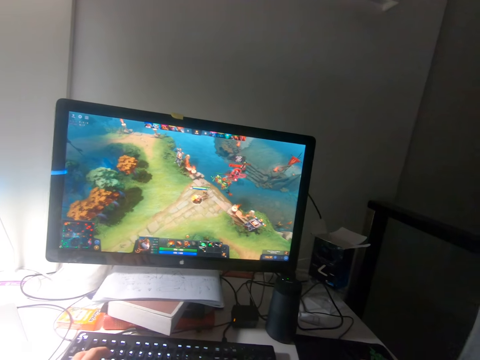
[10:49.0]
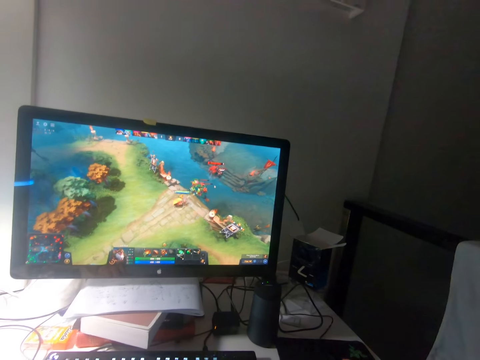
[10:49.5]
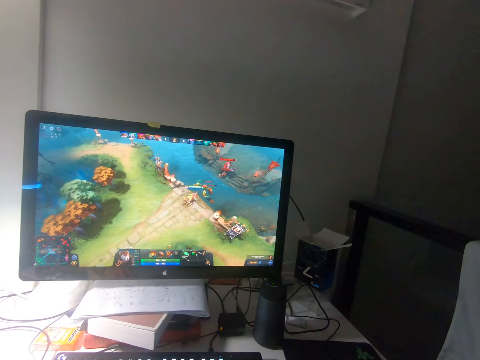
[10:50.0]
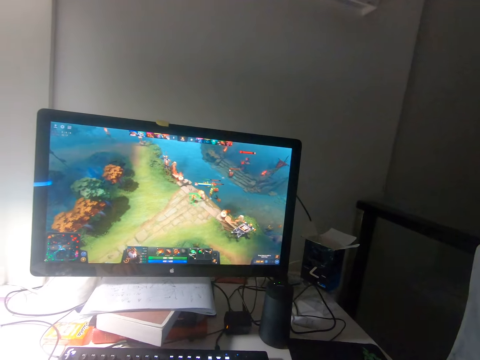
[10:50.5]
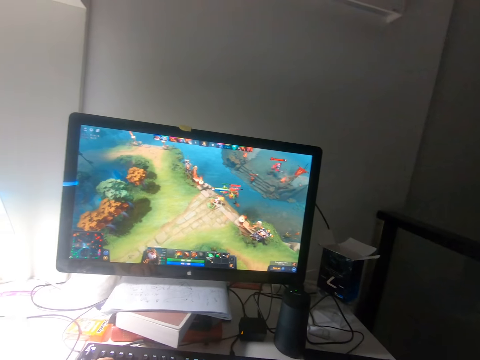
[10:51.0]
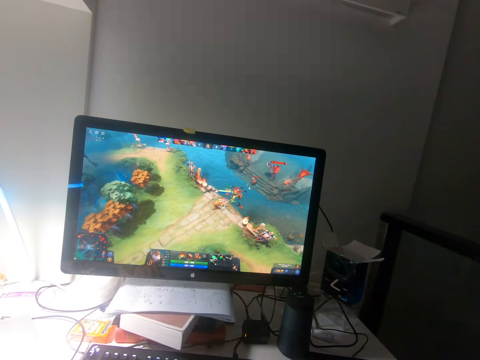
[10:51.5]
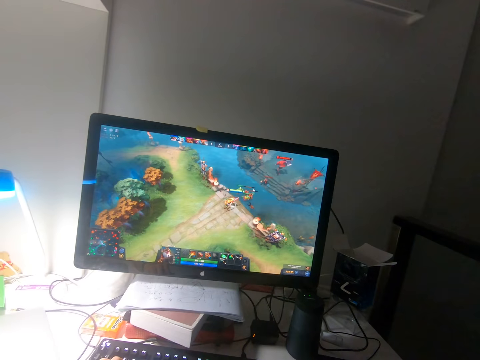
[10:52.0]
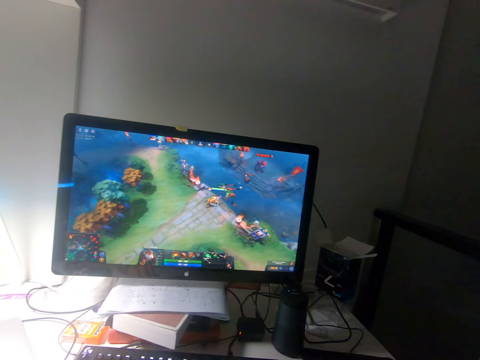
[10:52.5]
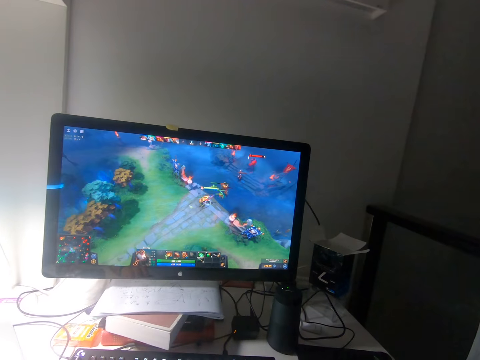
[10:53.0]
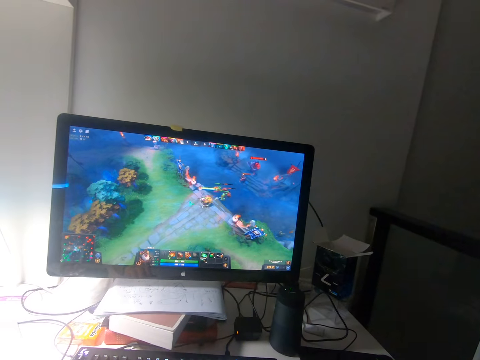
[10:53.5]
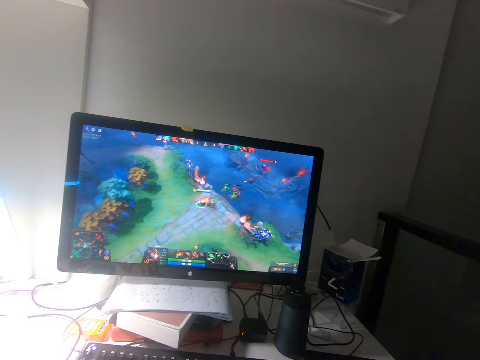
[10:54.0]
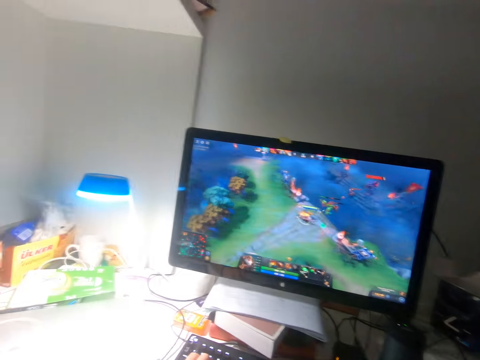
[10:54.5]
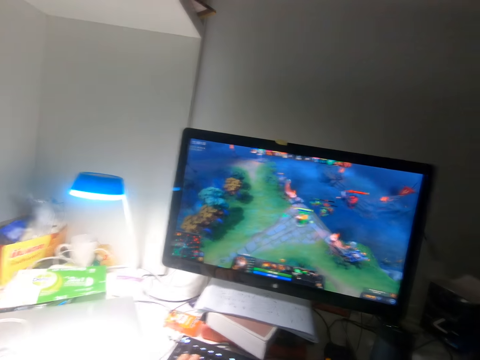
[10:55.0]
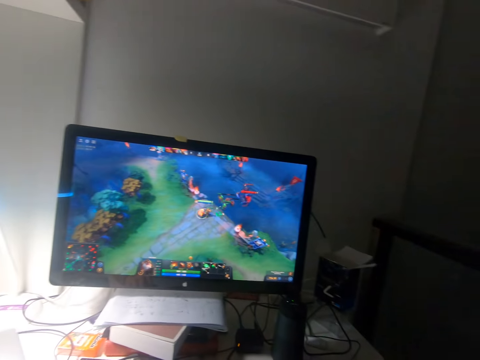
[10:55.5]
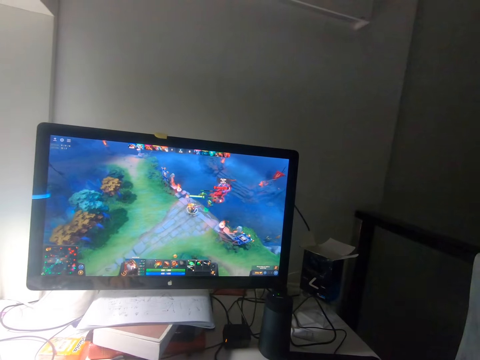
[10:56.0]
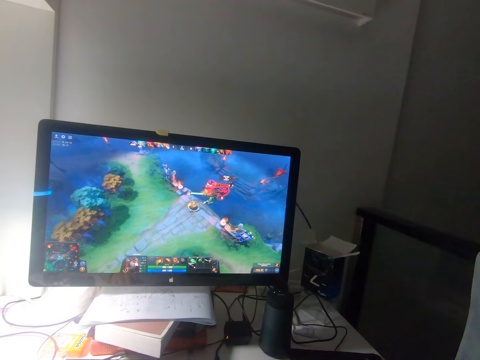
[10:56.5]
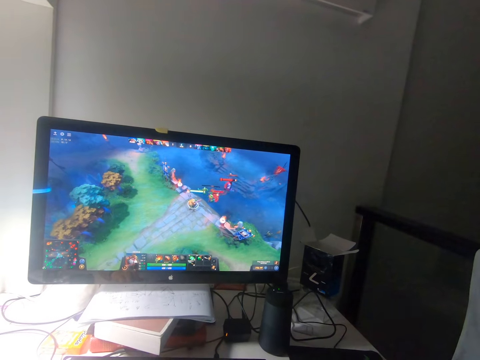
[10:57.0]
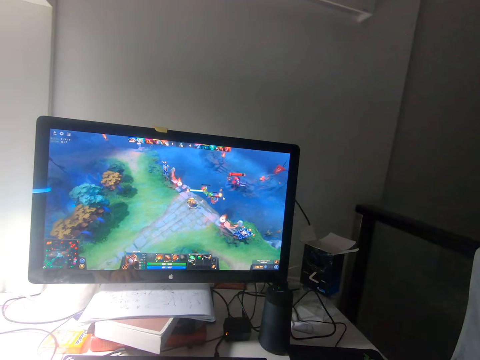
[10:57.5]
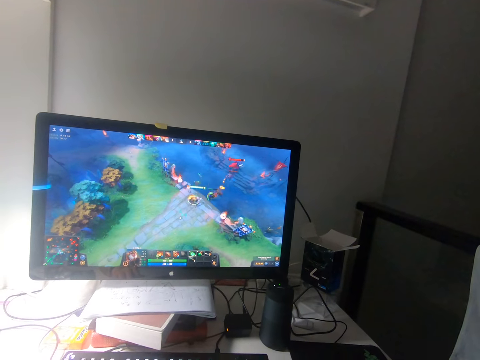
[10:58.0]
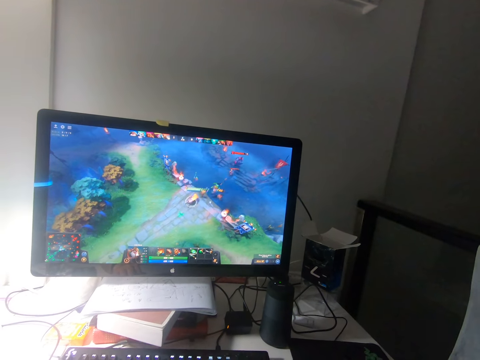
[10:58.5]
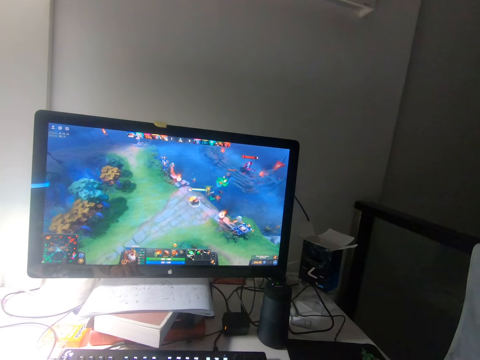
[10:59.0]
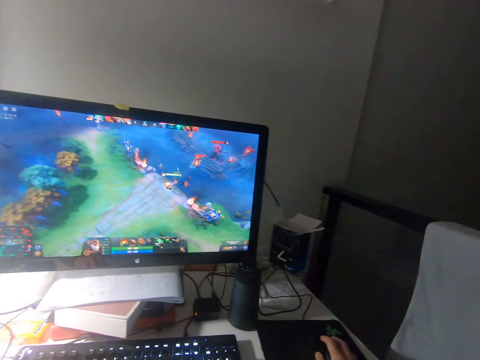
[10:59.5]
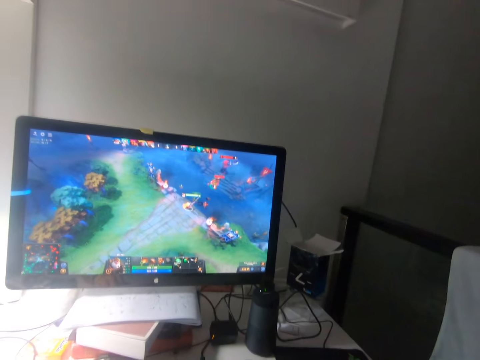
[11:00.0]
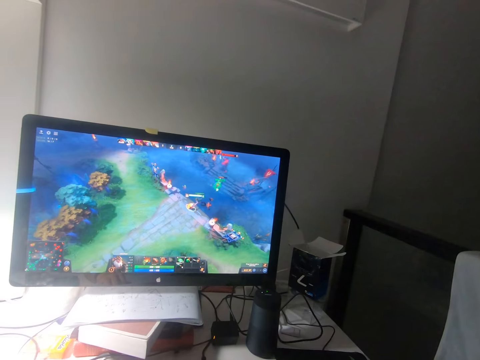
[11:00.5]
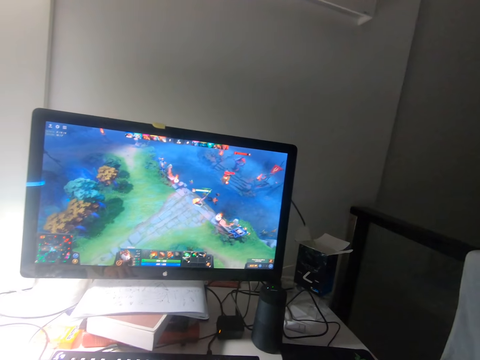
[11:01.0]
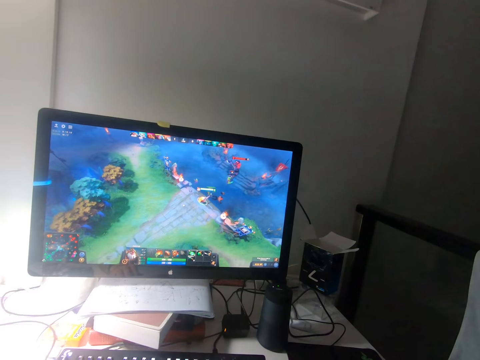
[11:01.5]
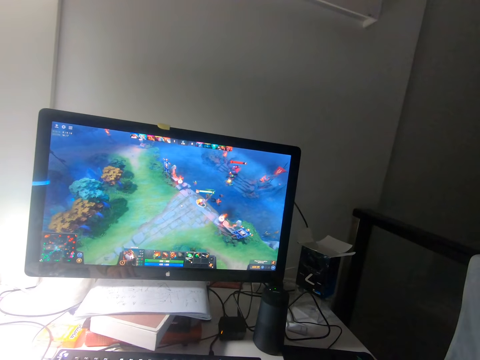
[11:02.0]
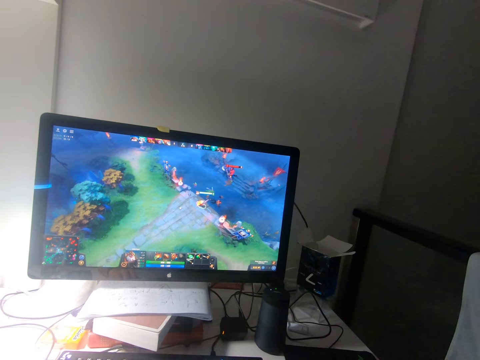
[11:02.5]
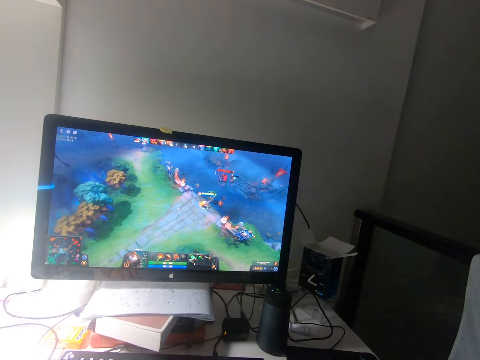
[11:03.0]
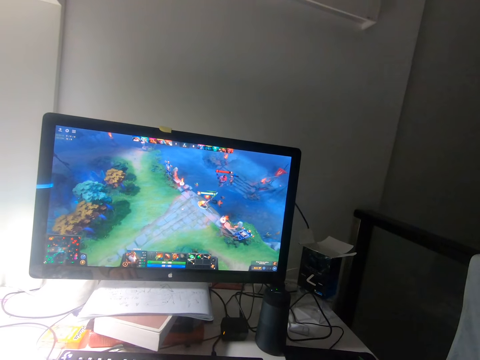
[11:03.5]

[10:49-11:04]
The camera wearer clicks the mouse on the table with his right hand.

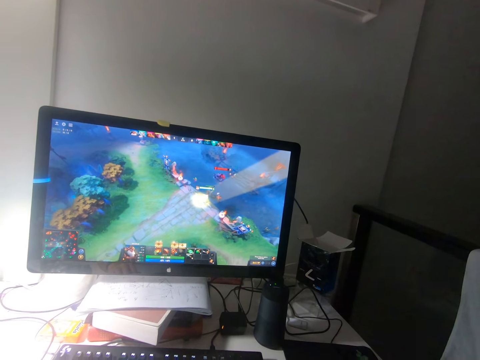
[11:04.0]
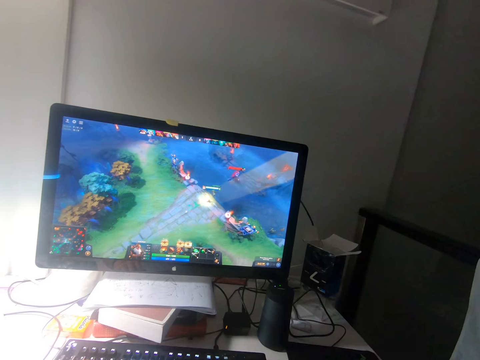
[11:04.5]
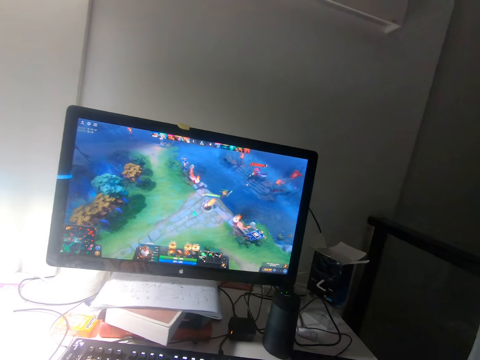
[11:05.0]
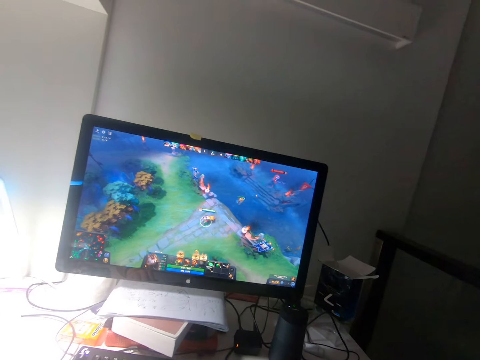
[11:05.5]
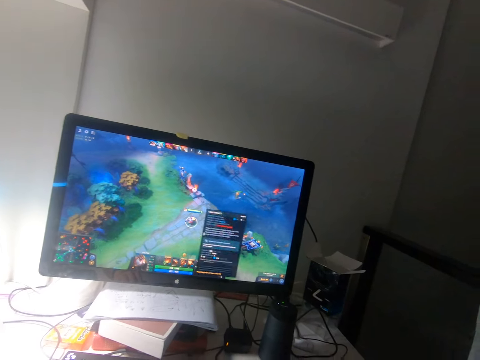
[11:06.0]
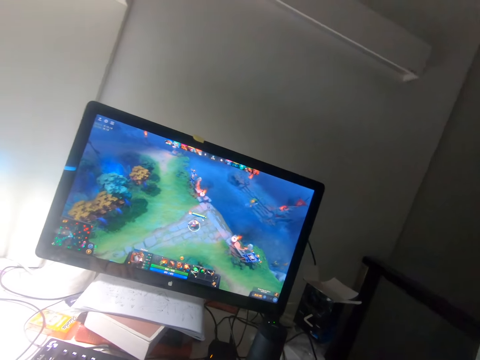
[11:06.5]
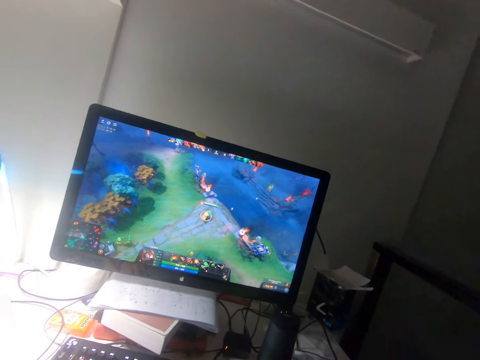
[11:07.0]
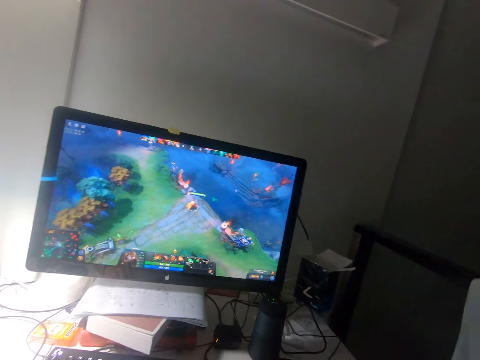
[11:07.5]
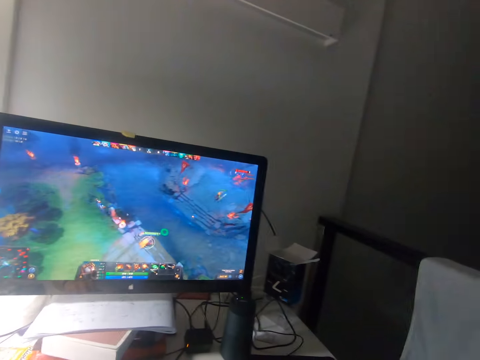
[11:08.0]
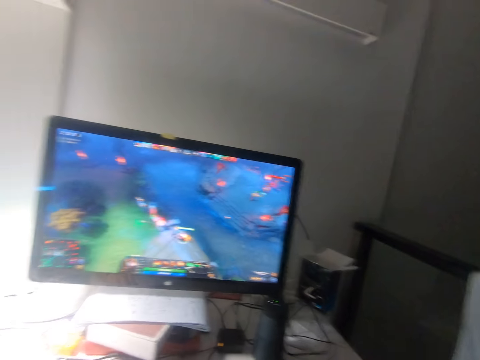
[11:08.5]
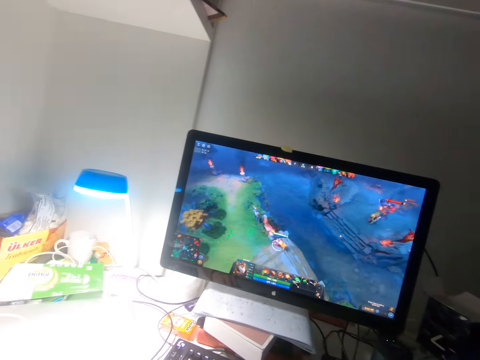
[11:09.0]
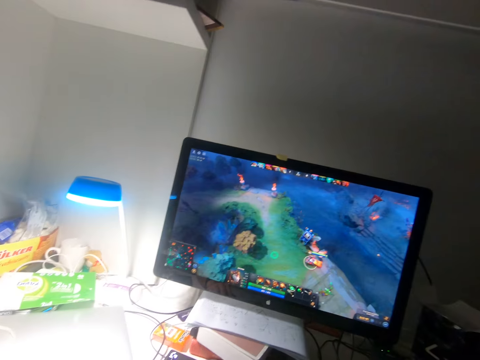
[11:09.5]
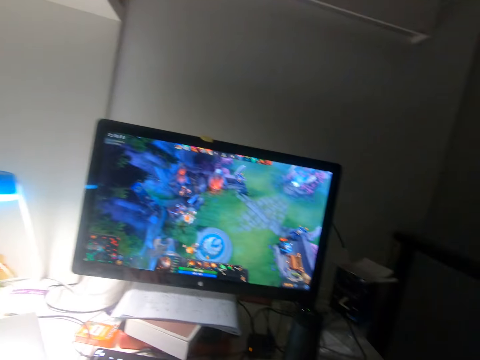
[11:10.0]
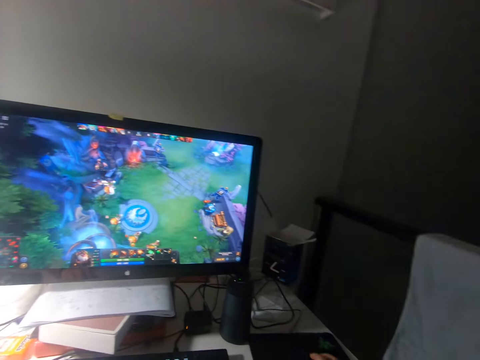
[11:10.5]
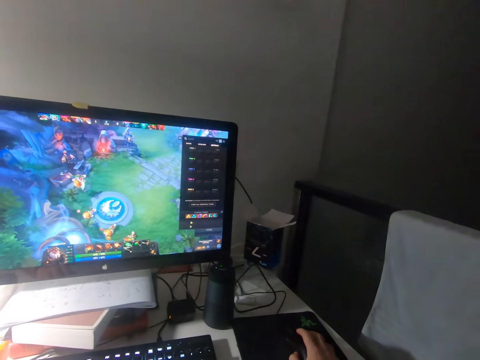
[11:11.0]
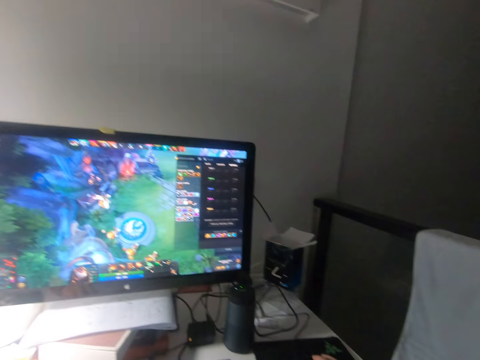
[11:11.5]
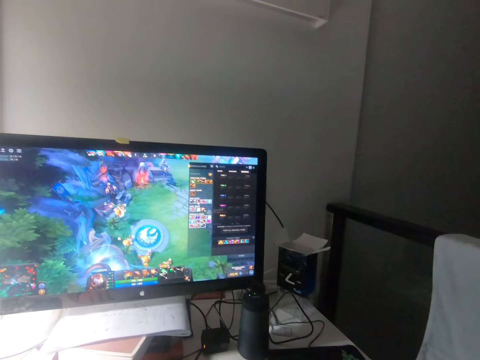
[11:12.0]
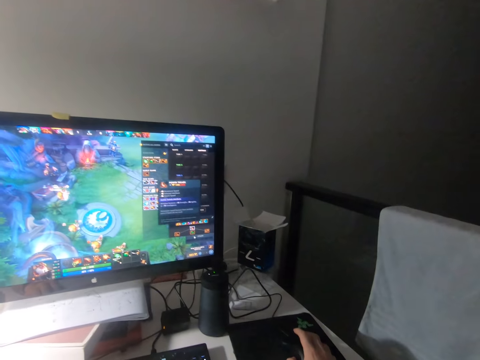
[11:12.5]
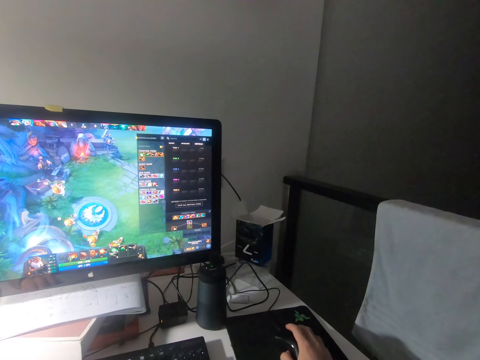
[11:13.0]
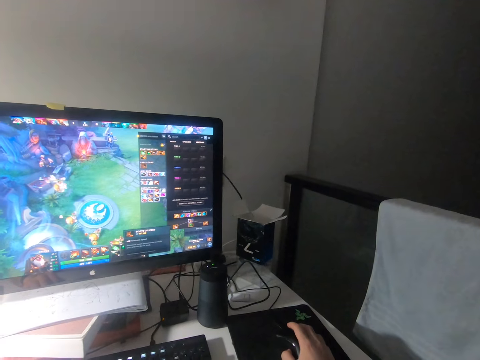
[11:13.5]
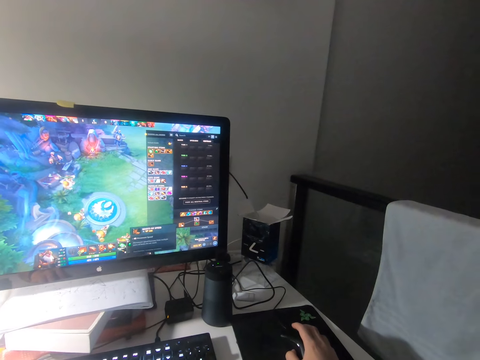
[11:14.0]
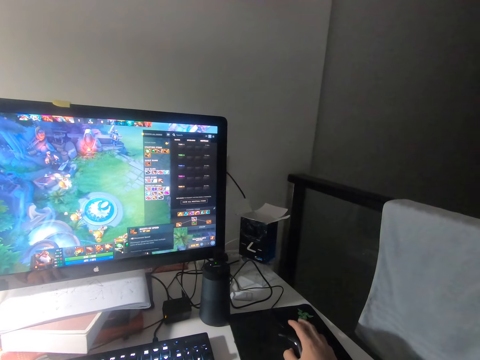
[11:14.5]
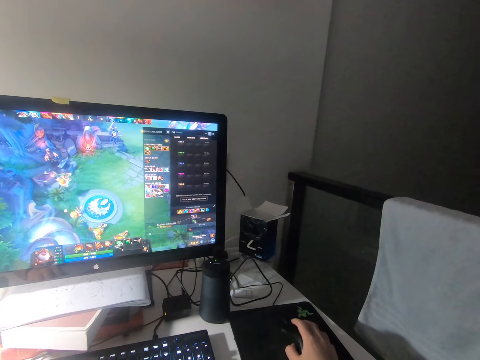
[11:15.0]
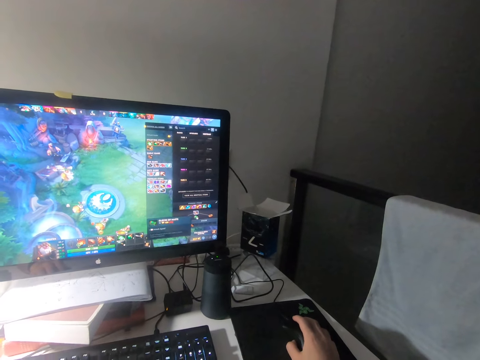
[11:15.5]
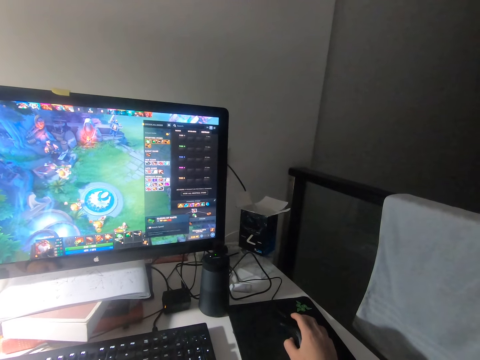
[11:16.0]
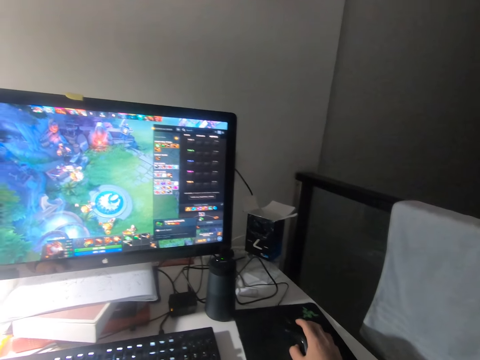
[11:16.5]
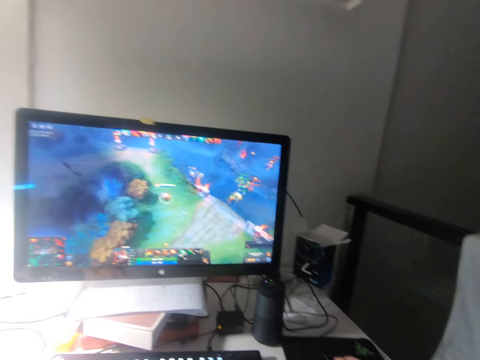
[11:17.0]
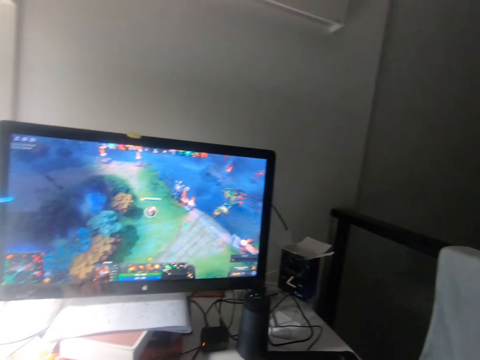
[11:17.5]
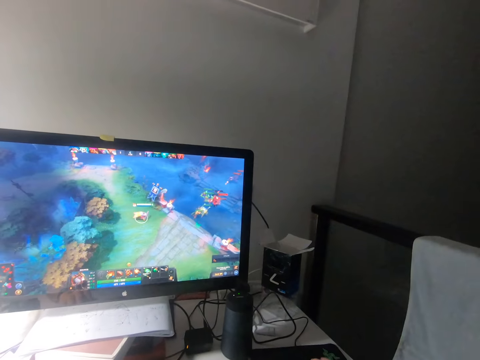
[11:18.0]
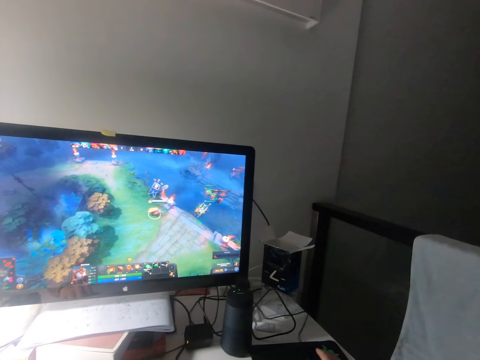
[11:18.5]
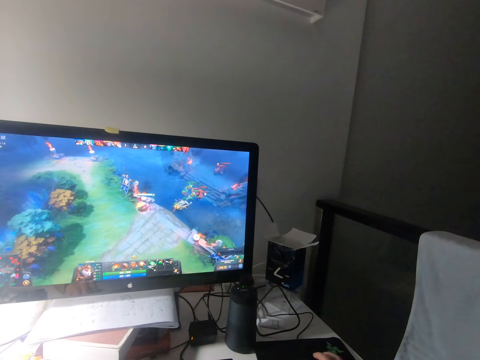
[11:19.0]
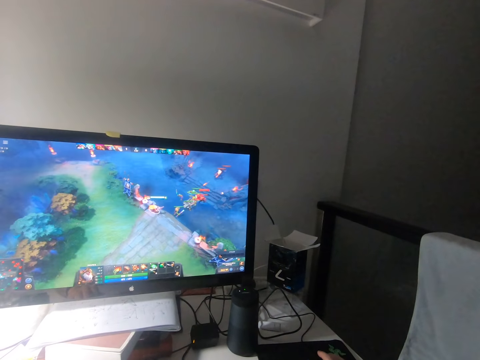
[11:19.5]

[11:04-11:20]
The camera wearer clicks the mouse on the table with his right hand. He moves the mouse on the table with his right hand. He clicks the mouse on the table with his right hand.
